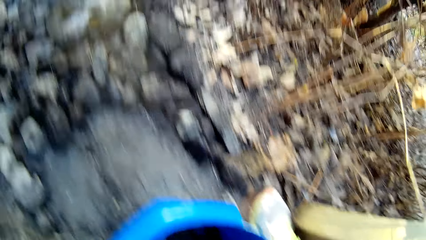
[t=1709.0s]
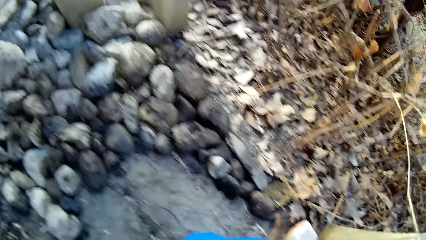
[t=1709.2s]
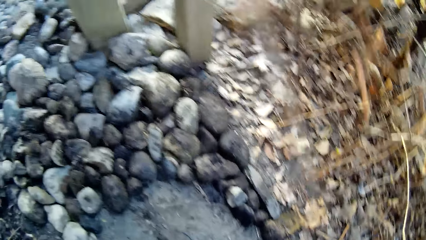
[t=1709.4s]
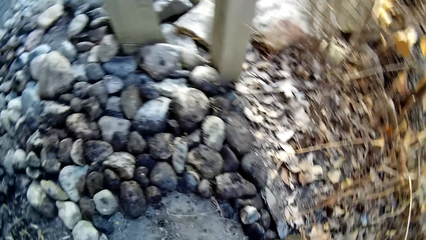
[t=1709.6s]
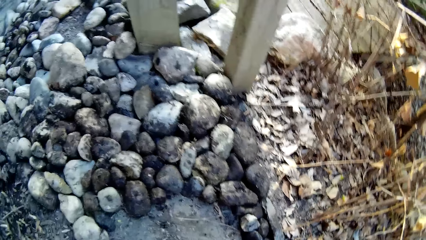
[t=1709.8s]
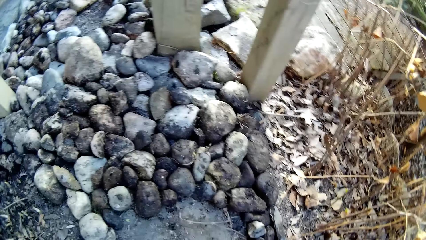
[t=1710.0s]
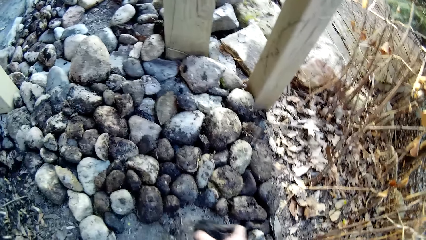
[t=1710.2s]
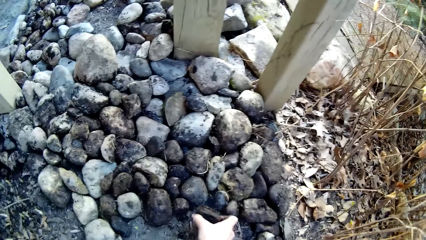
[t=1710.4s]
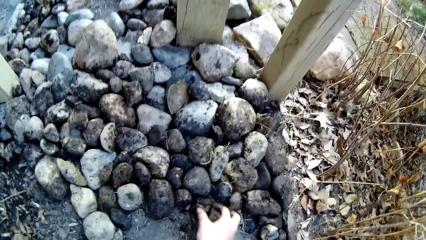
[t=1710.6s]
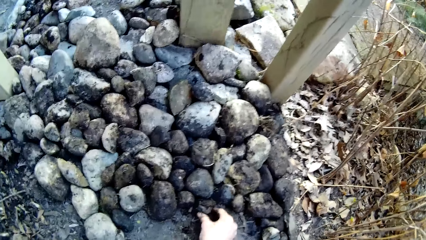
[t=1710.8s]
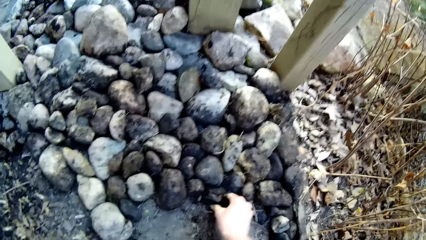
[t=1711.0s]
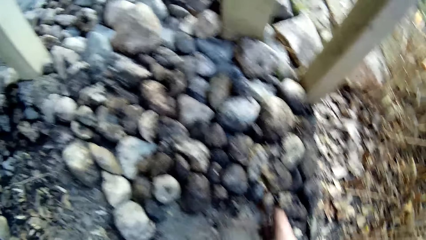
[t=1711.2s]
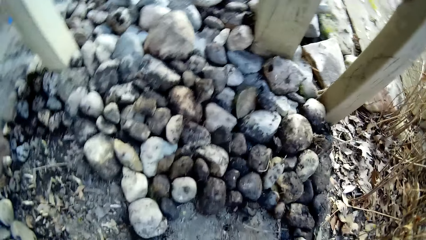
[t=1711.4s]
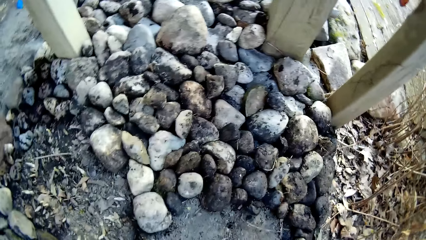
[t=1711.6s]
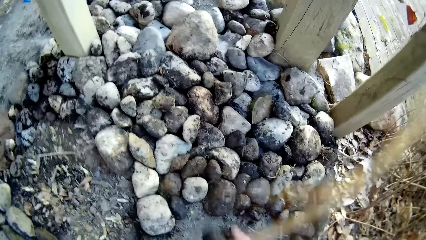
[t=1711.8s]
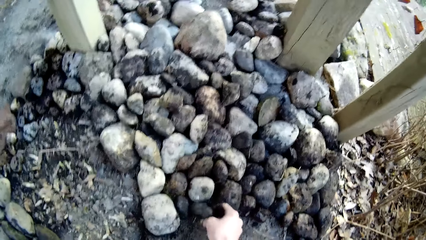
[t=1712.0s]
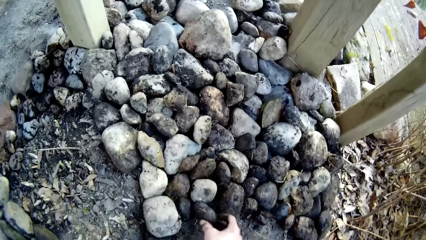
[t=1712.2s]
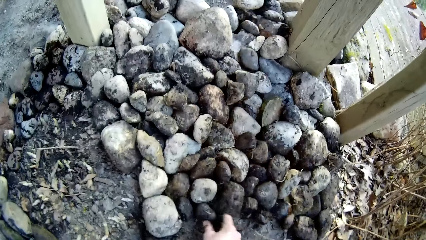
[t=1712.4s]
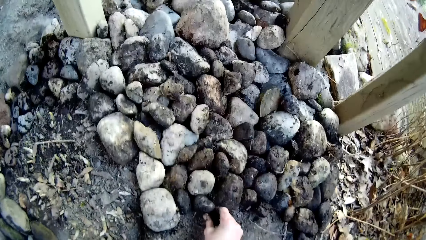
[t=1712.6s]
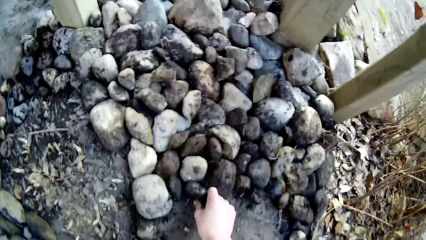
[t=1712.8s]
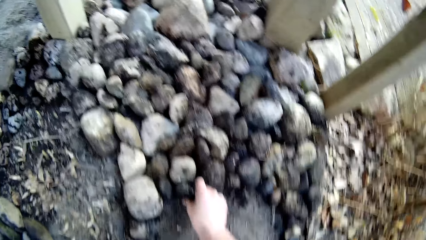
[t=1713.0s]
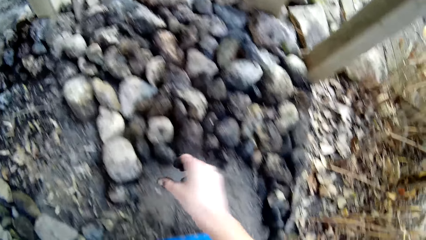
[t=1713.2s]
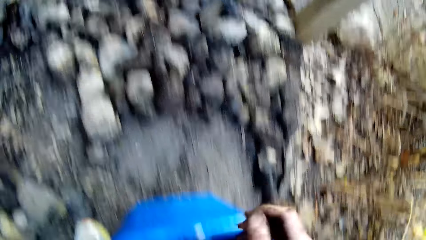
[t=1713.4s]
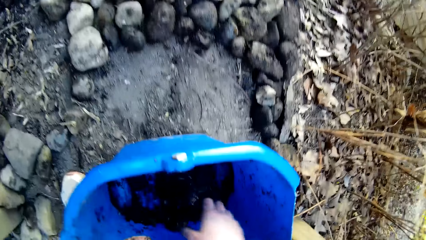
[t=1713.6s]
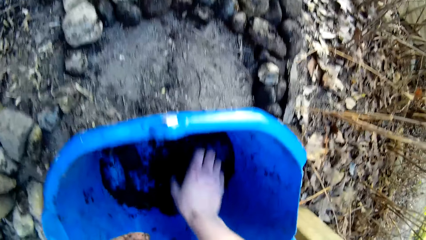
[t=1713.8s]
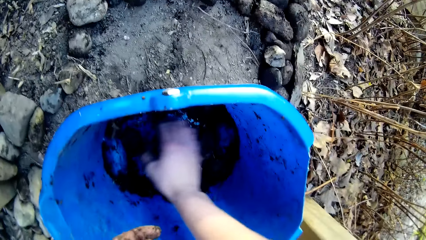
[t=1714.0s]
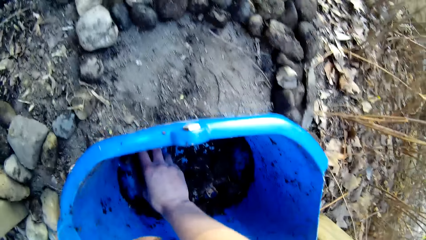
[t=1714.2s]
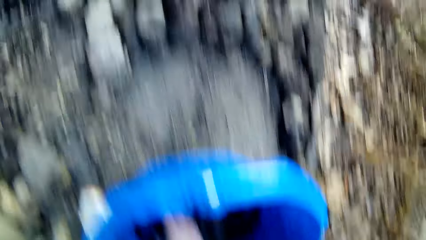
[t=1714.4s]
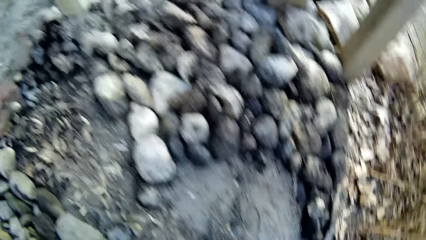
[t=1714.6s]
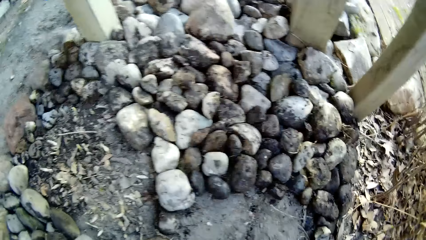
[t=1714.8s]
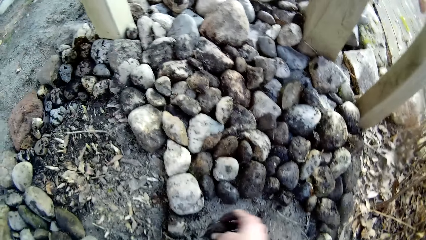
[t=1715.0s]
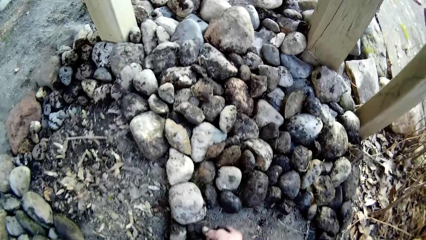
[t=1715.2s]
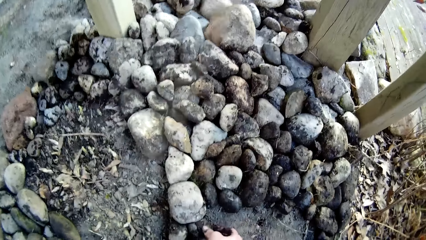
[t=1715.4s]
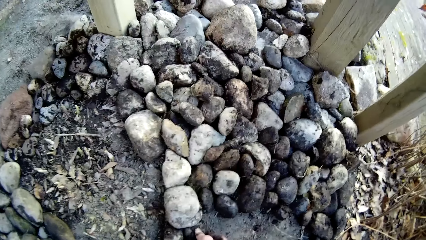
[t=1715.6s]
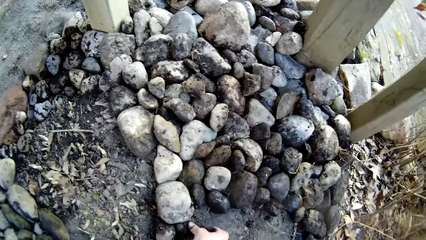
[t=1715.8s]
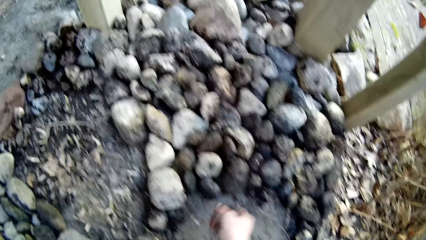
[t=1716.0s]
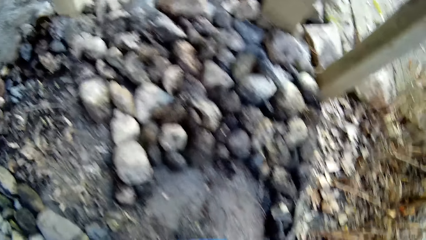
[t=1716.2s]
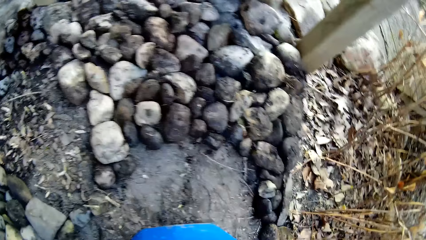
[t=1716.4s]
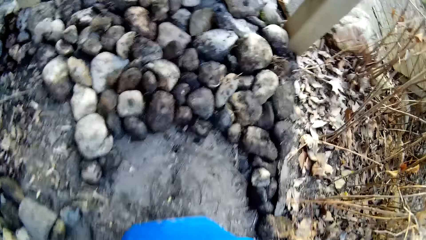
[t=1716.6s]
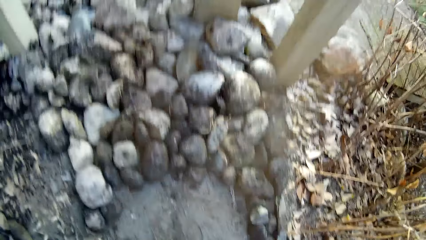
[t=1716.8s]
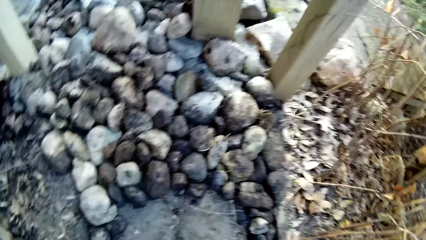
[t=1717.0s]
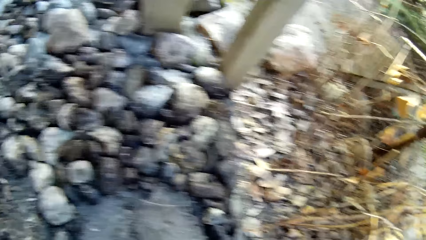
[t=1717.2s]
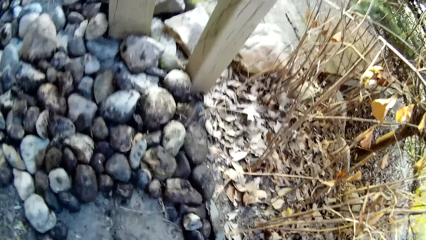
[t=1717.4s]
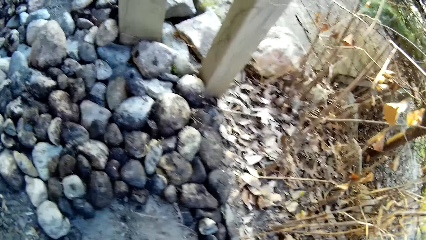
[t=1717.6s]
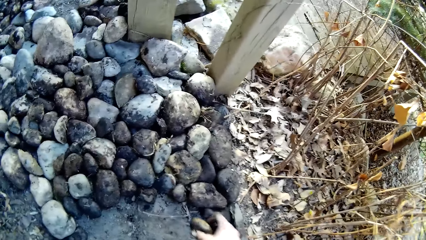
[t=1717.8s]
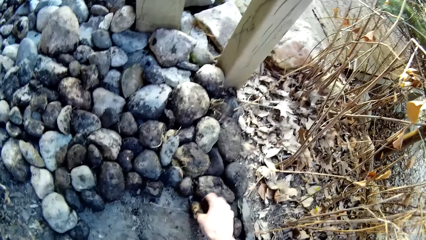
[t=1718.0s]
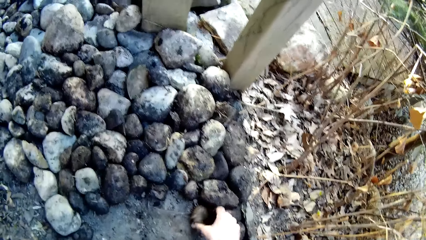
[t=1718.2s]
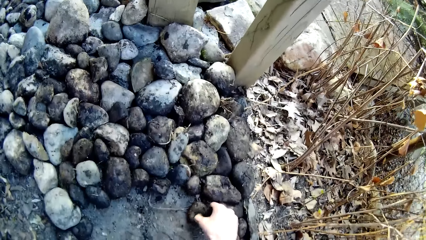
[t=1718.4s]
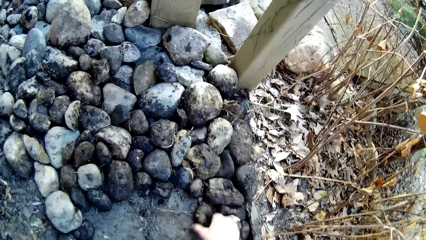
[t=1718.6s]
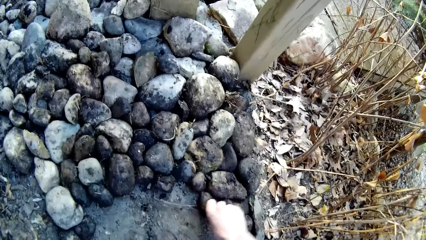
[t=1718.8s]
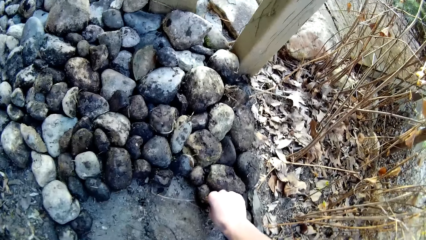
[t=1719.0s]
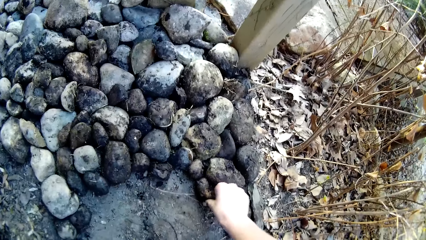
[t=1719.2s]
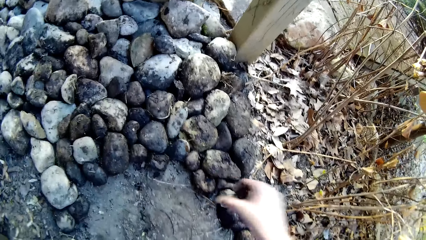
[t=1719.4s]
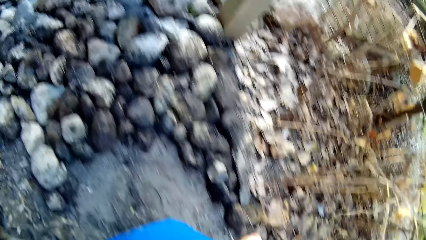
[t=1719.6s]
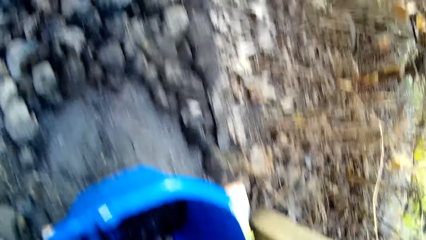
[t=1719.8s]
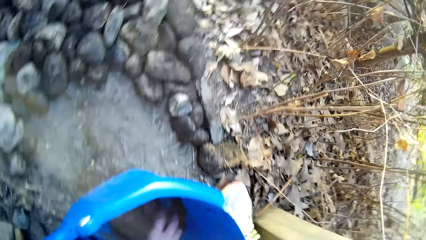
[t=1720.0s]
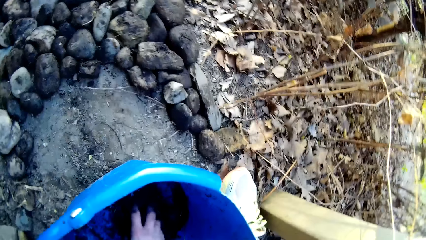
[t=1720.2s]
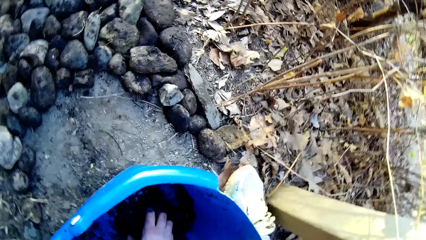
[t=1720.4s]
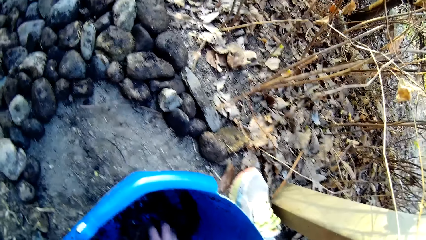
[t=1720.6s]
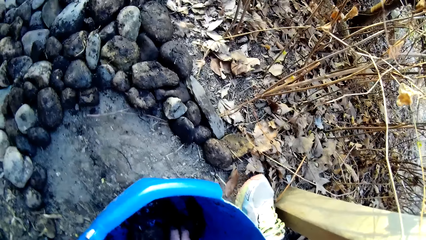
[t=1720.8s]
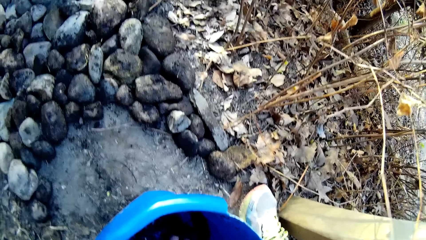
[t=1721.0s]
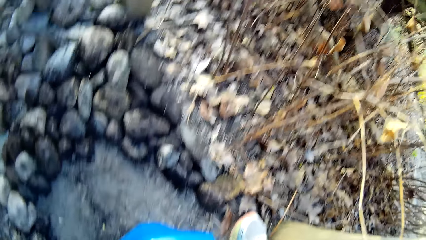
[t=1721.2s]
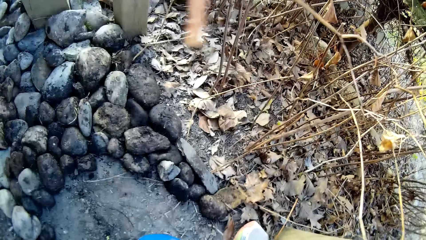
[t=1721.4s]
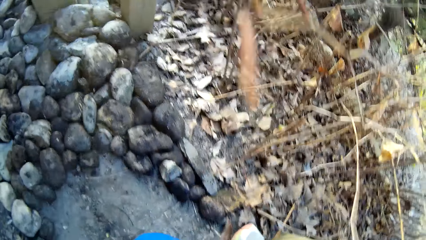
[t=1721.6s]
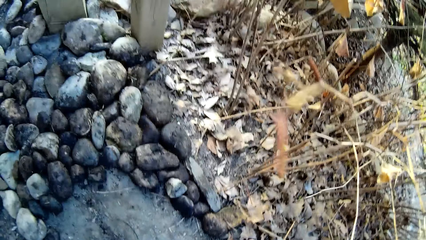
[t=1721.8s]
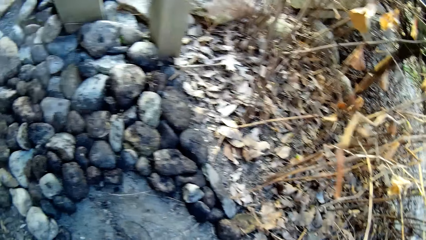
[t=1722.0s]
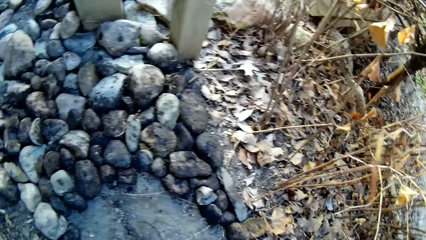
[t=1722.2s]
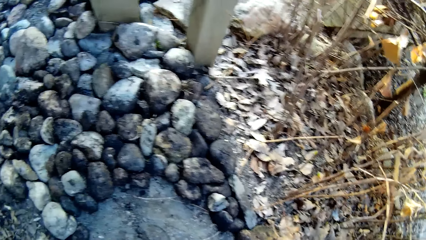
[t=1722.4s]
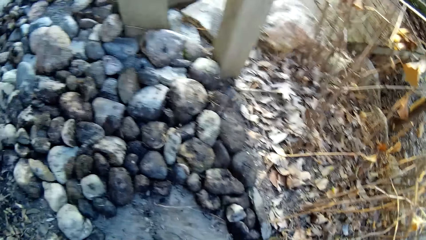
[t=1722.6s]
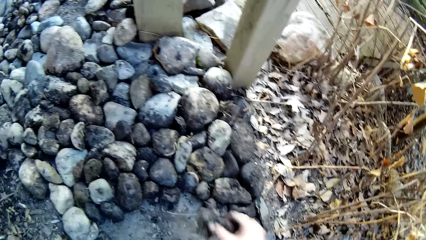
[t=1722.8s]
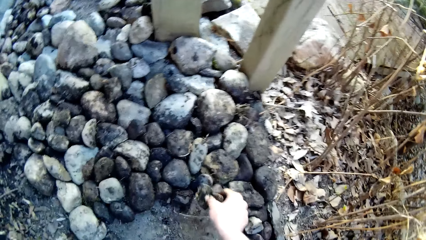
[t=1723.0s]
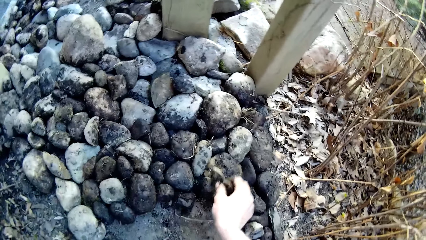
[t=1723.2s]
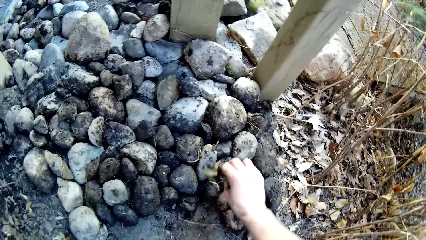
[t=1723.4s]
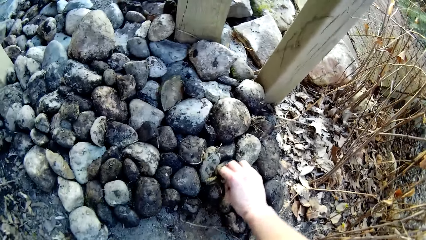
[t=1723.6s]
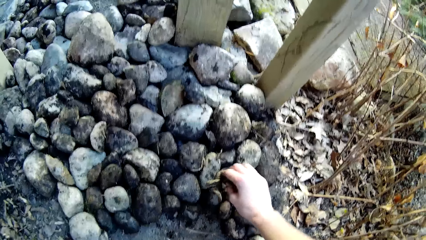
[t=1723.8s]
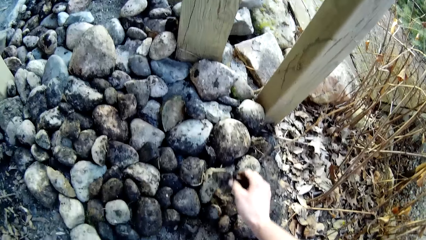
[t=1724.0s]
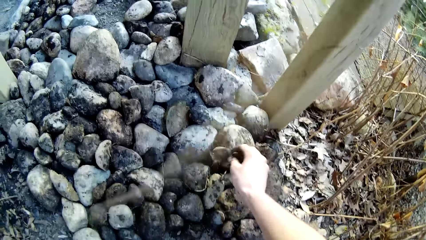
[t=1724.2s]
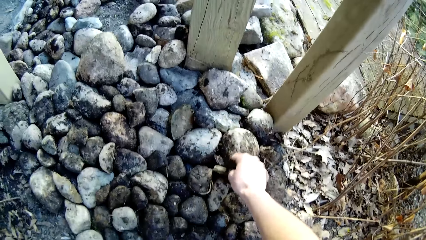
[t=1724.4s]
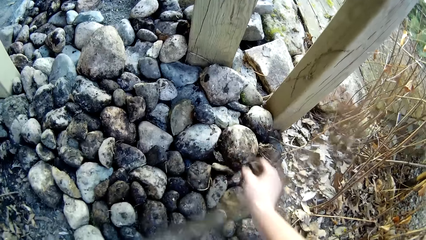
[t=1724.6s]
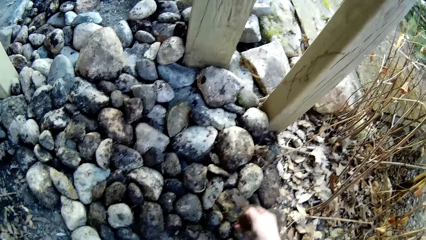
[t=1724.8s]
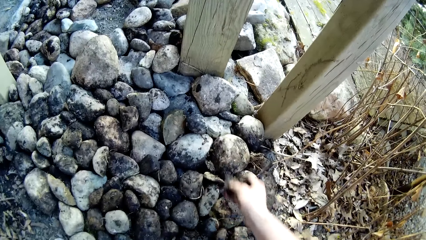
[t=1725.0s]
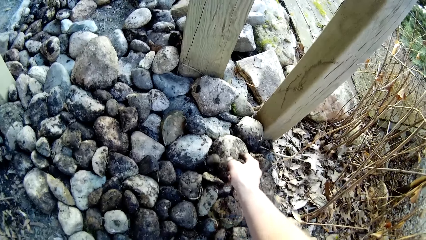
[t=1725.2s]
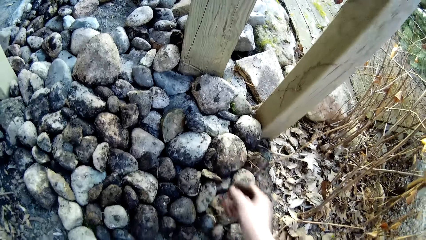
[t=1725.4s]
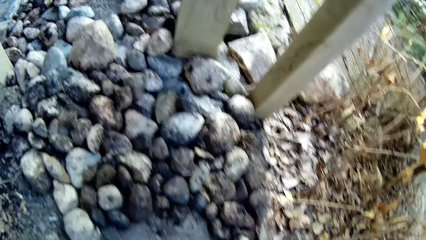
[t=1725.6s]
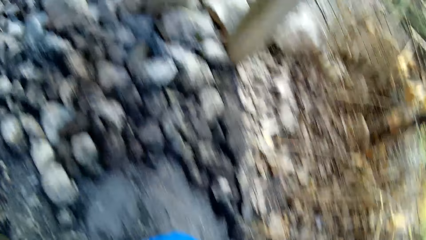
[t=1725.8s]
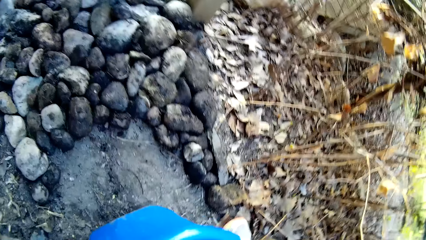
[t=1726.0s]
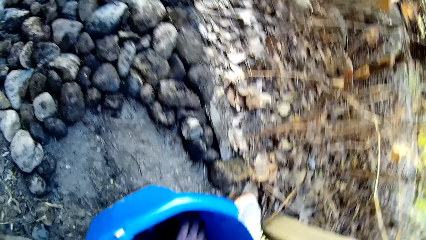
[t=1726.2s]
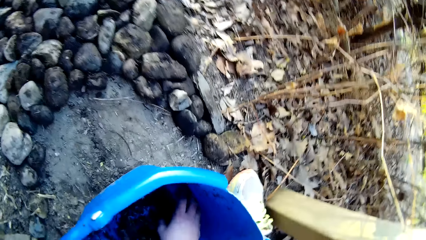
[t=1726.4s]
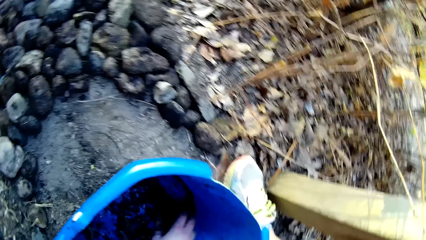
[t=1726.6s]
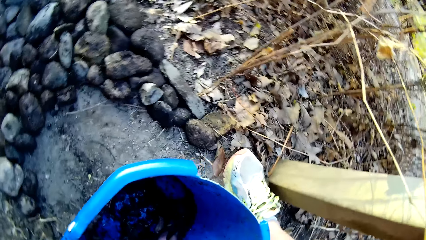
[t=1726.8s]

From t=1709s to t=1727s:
The camera wearer picks a stone from the bucket with his right hand. He drops the stone on the ground with his right hand. He drops a stone on the ground with his right hand. He picks a stone from the bucket with his right hand. He drops the stone on the ground with his right hand. He picks a stone from the bucket with his right hand. He drops the stone on the ground with his right hand. He picks two stones from the bucket with his right hand. He drops a stone on some stones on the ground with his right hand. He drops a stone on some stones on the ground with his right hand again.
